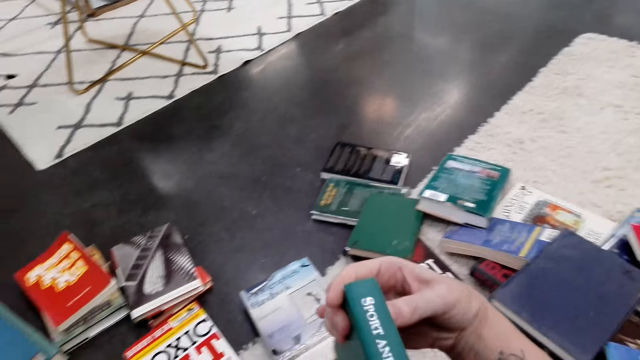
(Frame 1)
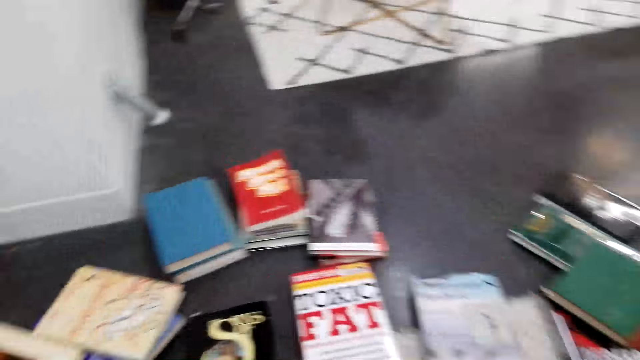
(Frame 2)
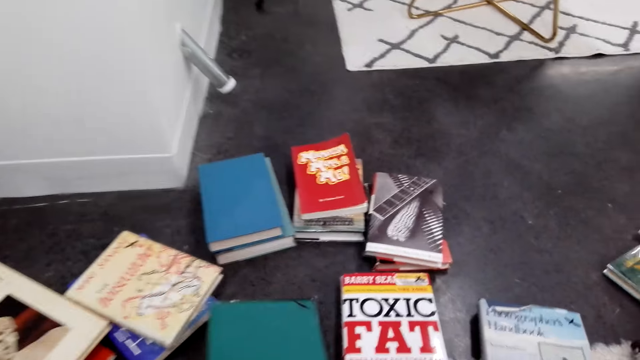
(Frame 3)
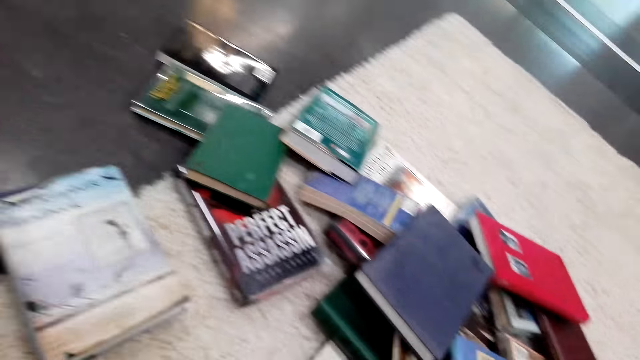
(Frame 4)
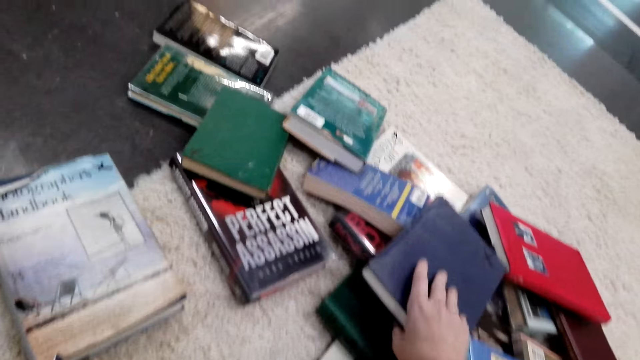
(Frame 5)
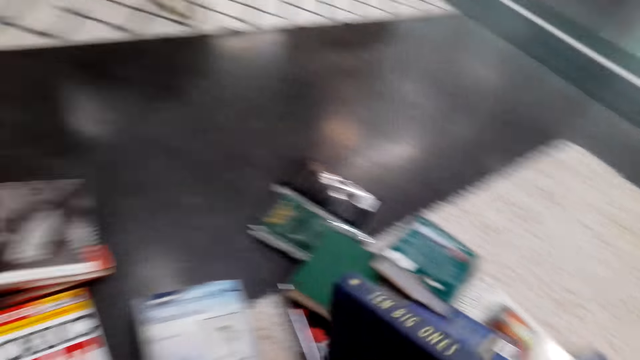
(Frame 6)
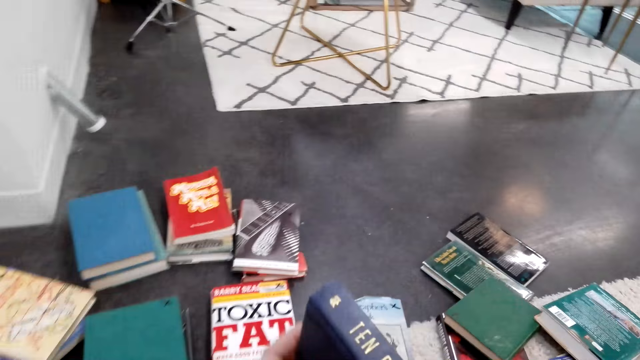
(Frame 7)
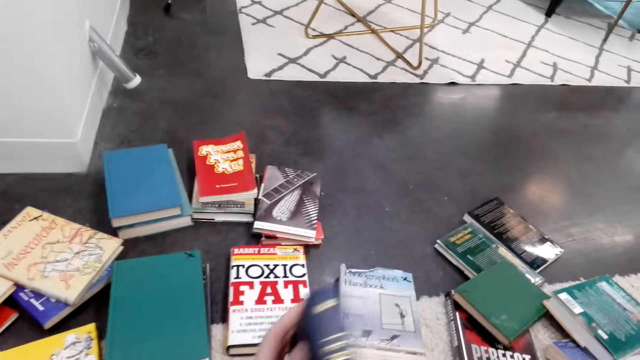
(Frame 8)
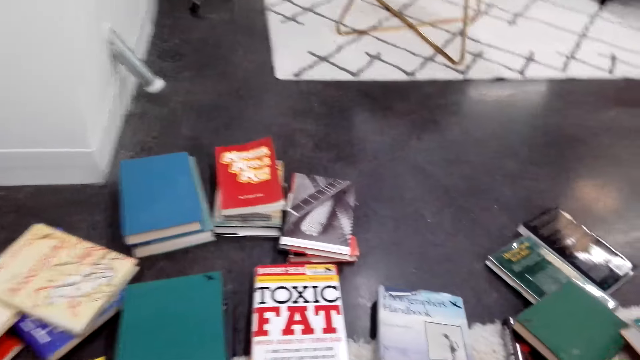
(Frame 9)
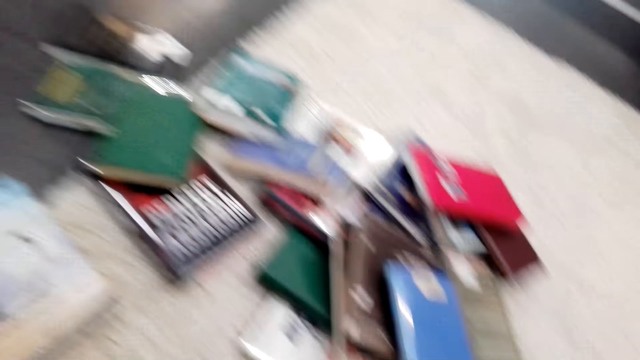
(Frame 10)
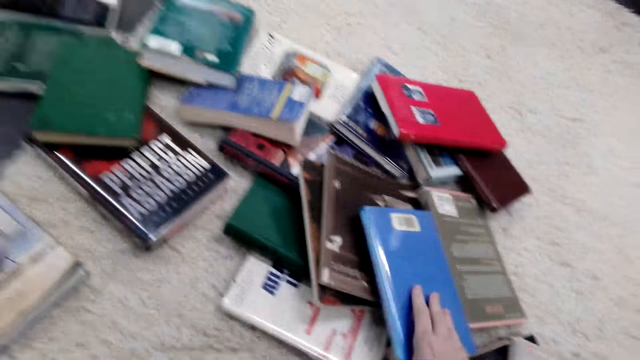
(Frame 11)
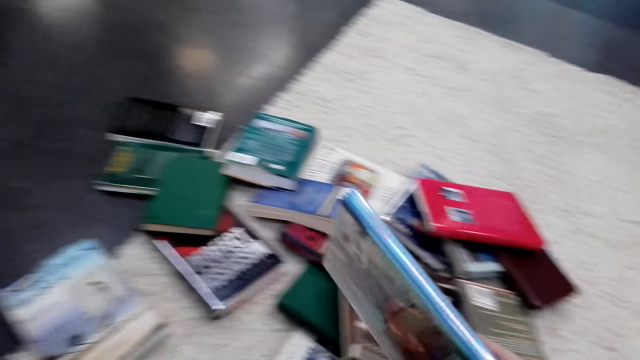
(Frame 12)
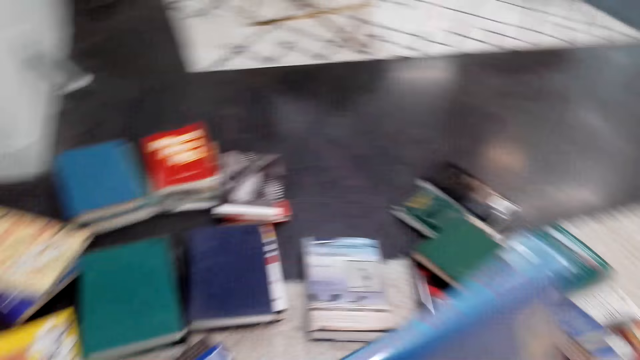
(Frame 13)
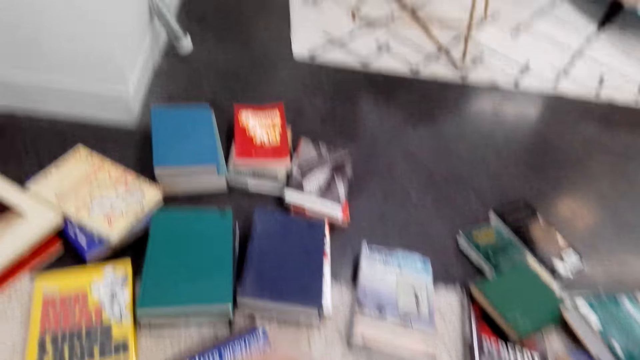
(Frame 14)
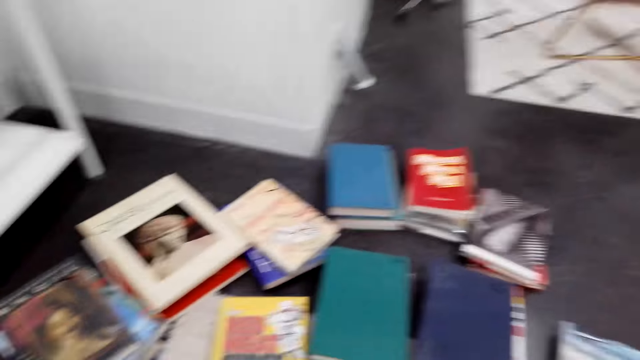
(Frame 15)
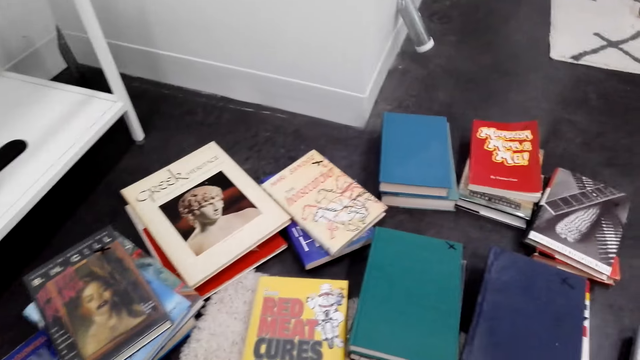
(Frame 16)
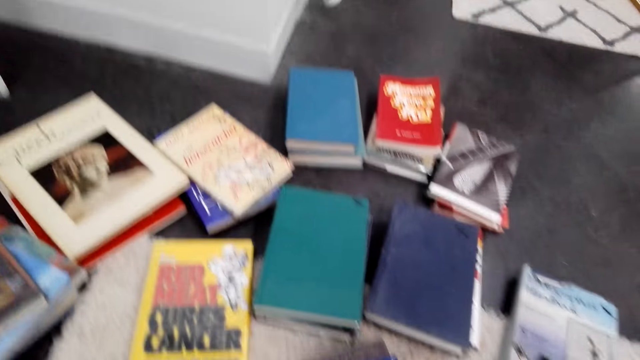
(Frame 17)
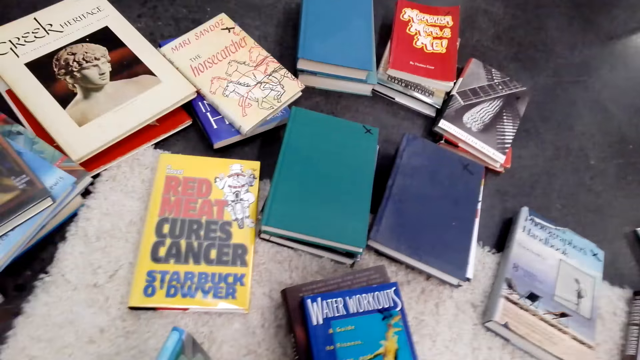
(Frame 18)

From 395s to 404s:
The camera wearer looks at the book. They look around. They put the book on the floor. They pick a book. They look at the book. They look around. They put the book on top of another on the floor. They look around. They pick a book. They look around. They look at the book.

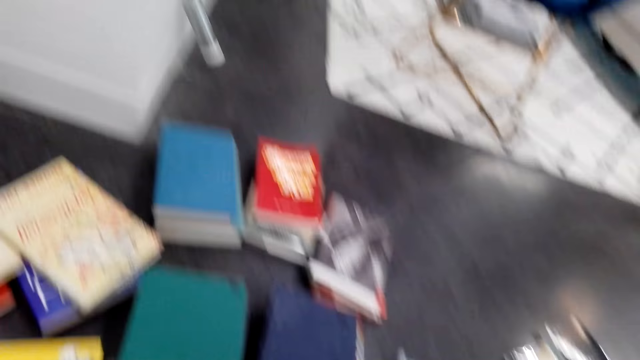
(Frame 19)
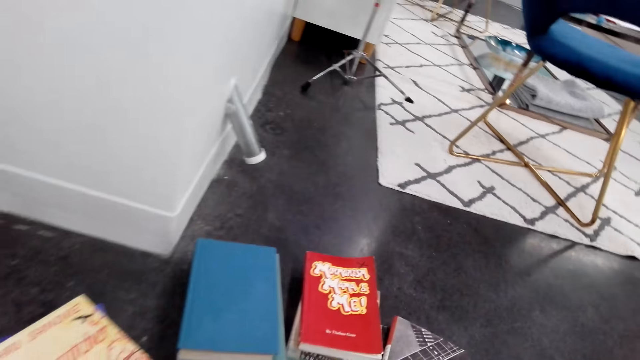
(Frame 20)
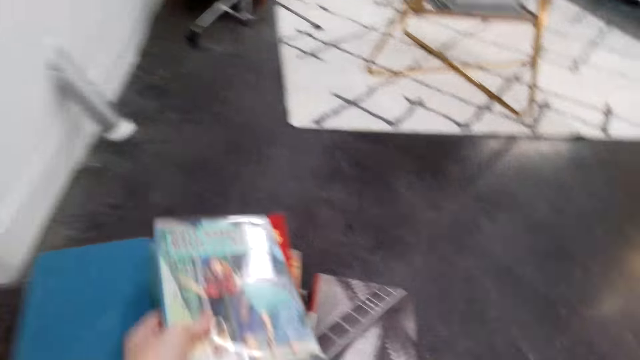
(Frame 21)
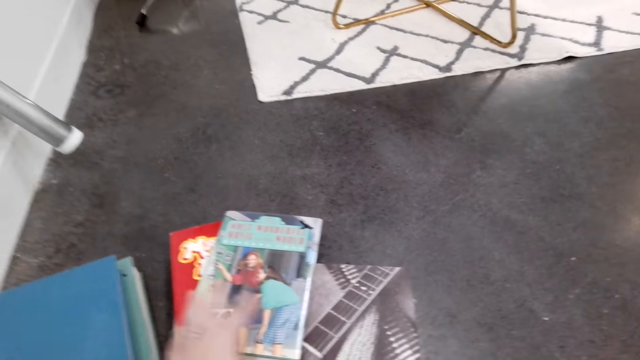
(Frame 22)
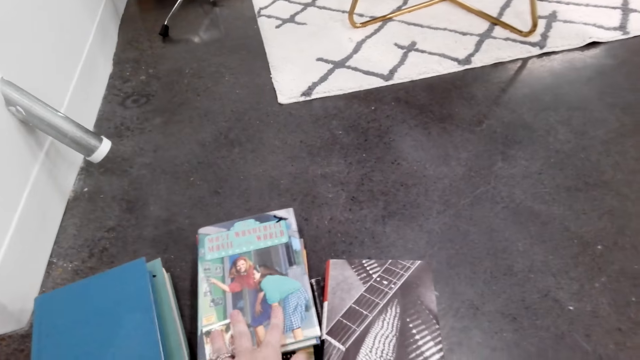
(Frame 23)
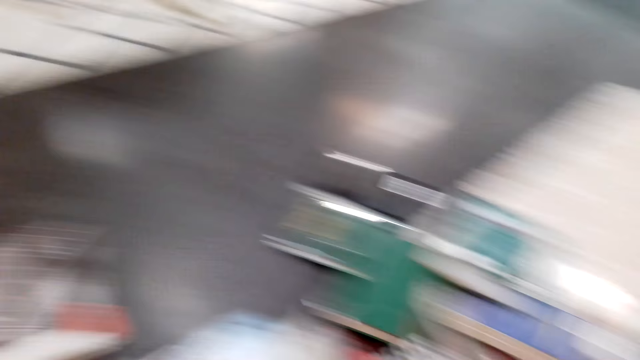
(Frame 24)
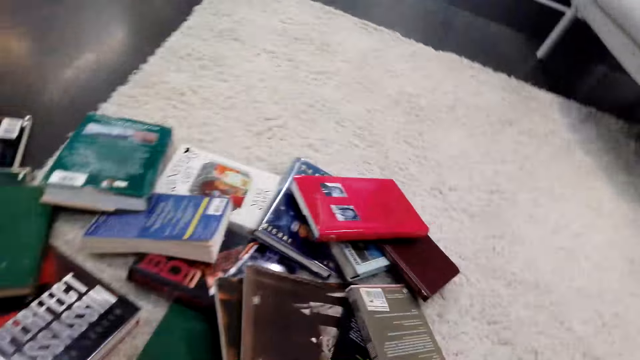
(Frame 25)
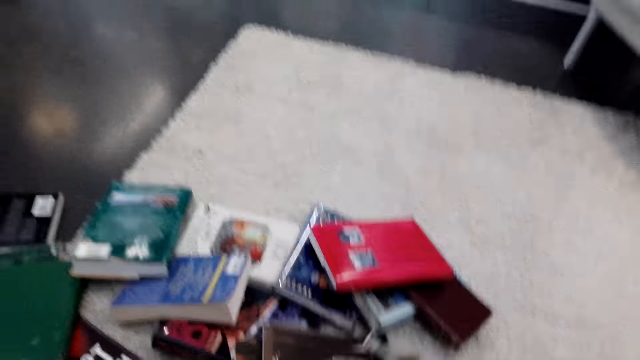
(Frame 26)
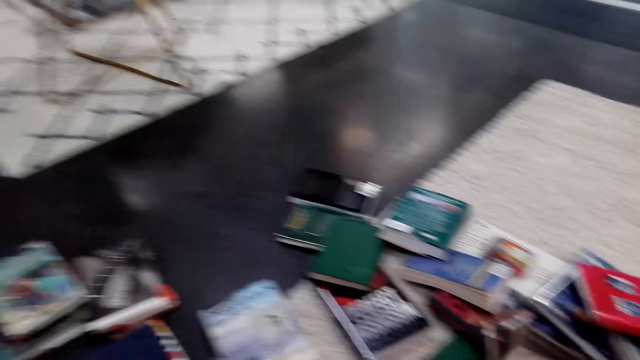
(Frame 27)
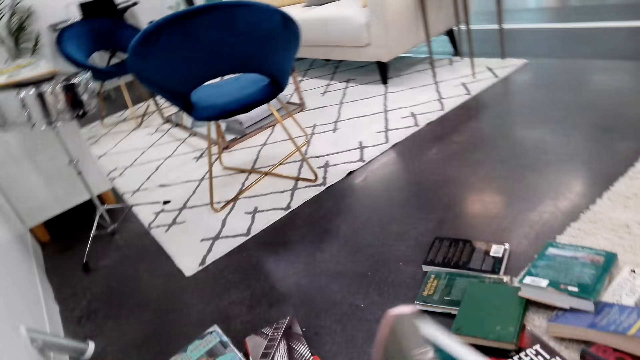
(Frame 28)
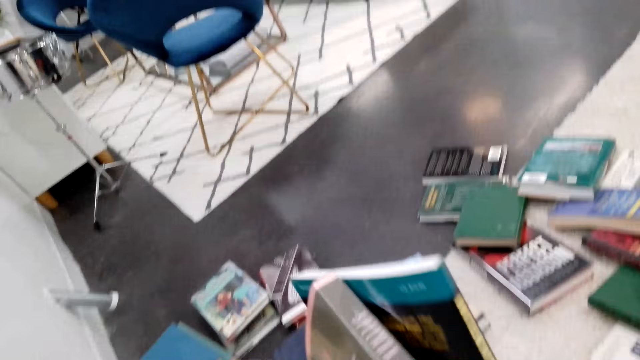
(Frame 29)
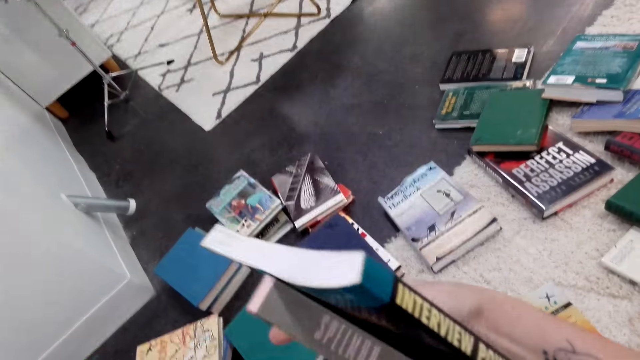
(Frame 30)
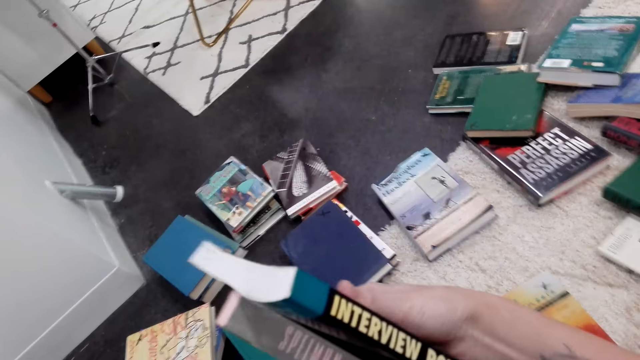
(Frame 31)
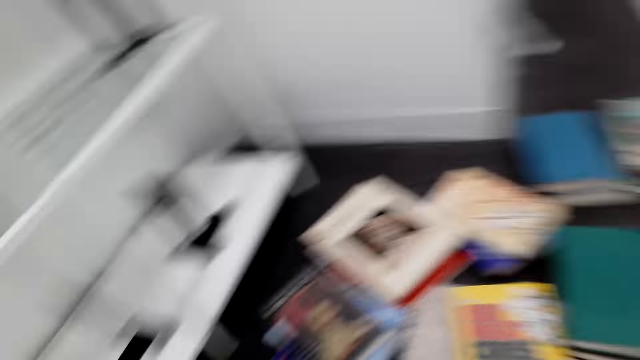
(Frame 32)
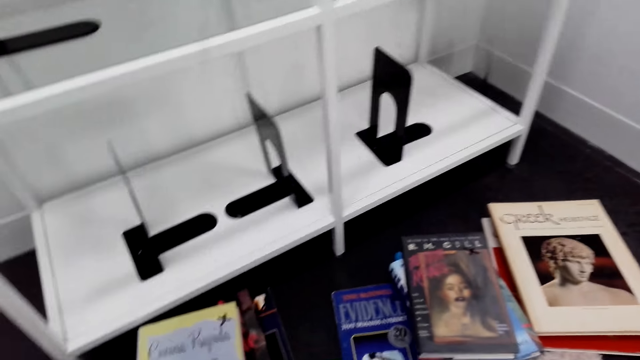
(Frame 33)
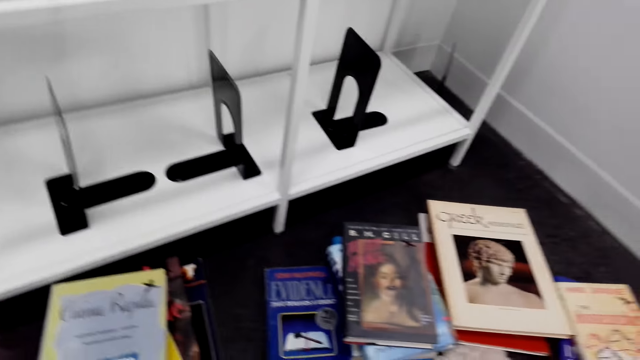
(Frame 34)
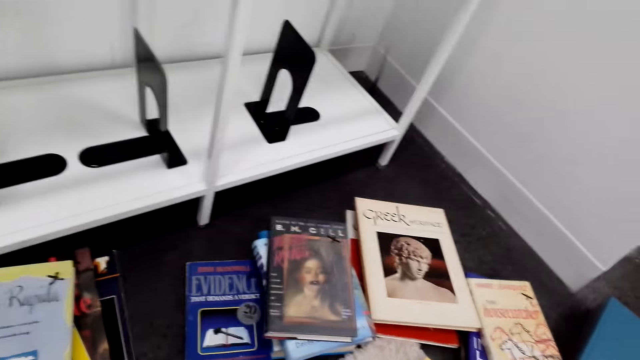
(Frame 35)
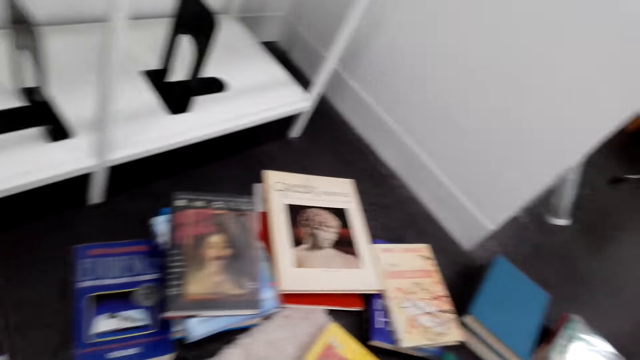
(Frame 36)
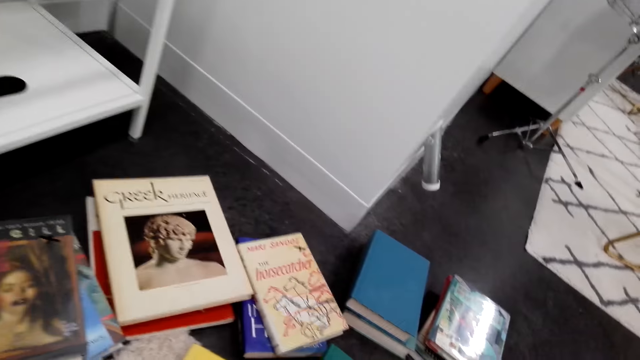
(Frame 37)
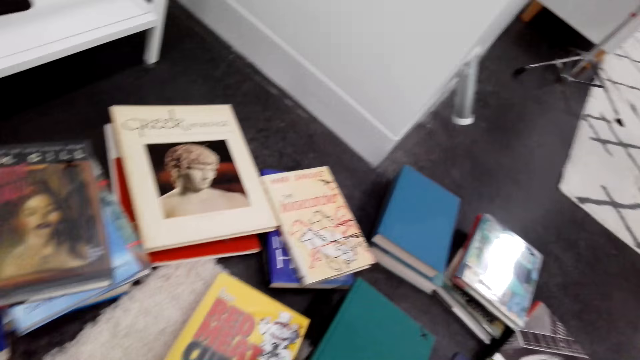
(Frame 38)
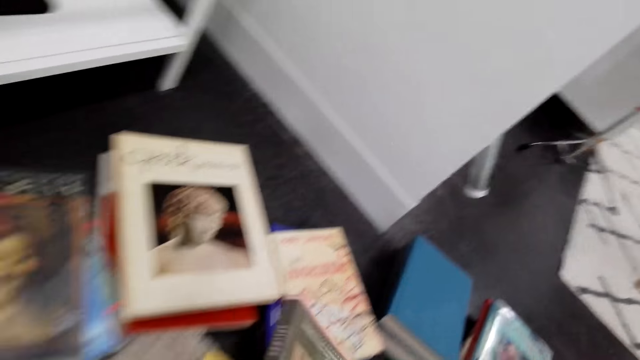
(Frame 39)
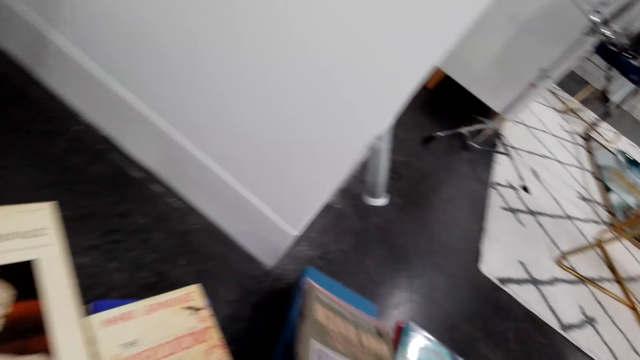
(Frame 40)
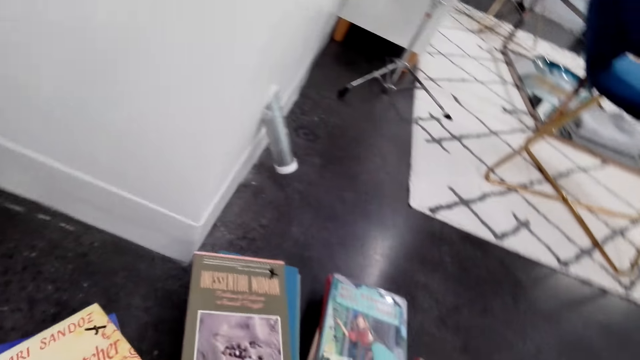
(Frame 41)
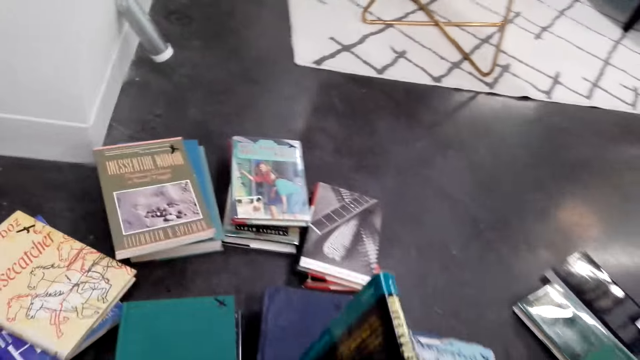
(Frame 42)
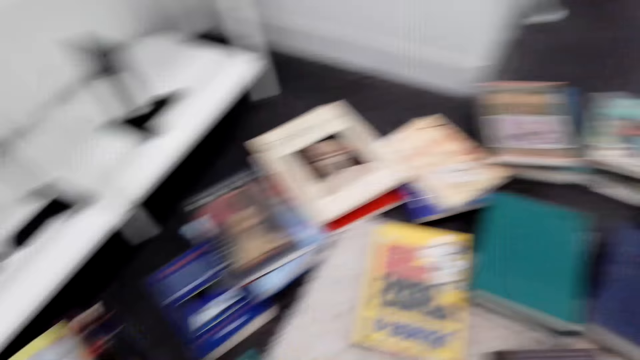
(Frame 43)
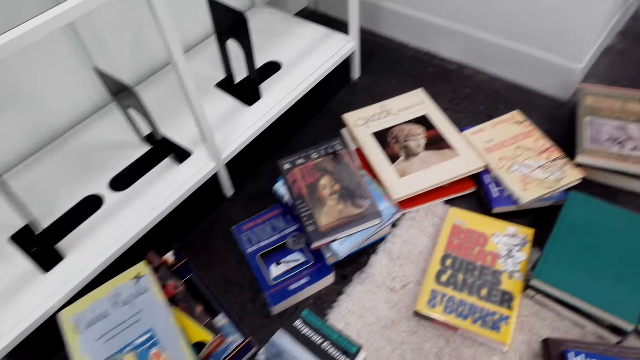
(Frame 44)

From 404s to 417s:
The camera wearer puts the book on top of another on the floor. They look around. They pick a book. They look at the books. They look around. They put the books on top of another on the floor. They look at the book. They look around.
